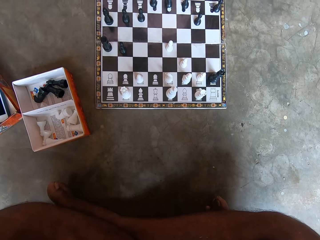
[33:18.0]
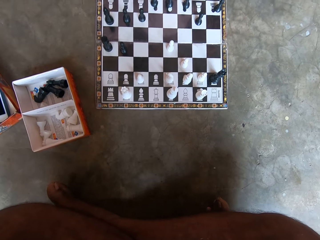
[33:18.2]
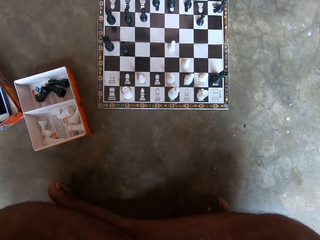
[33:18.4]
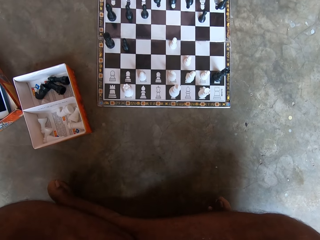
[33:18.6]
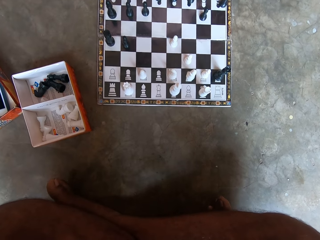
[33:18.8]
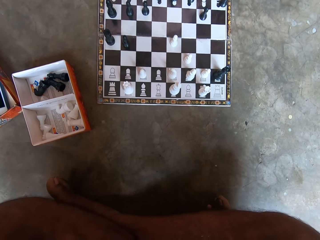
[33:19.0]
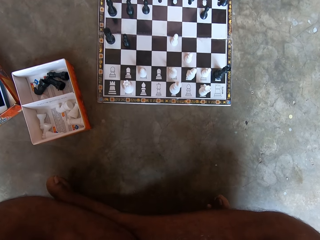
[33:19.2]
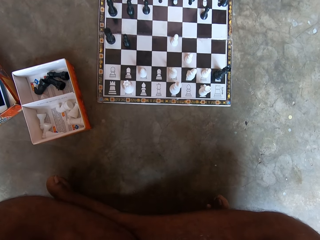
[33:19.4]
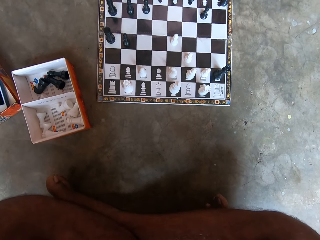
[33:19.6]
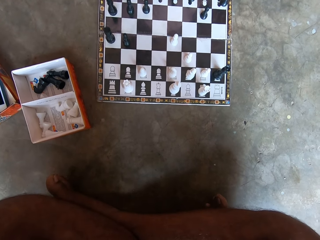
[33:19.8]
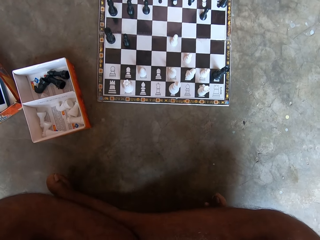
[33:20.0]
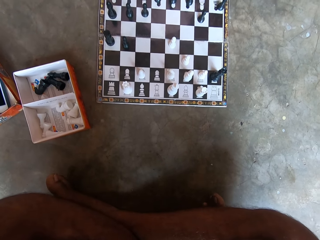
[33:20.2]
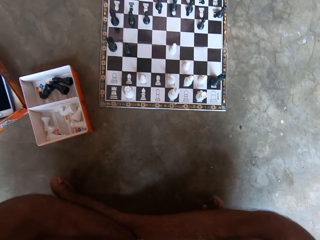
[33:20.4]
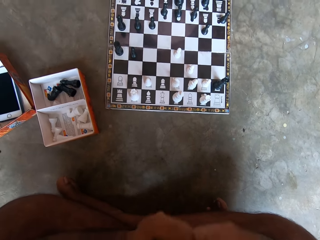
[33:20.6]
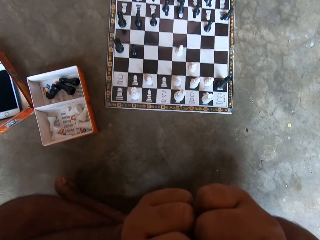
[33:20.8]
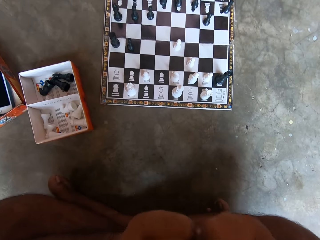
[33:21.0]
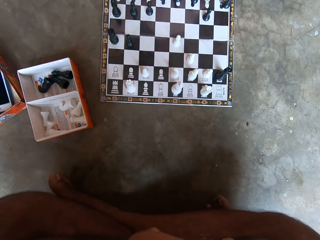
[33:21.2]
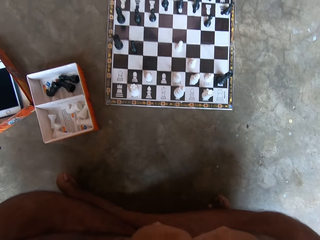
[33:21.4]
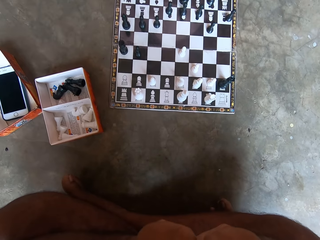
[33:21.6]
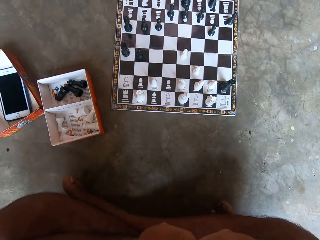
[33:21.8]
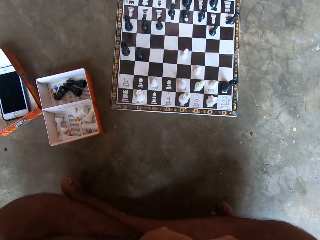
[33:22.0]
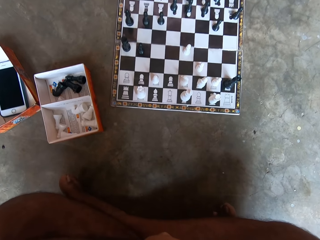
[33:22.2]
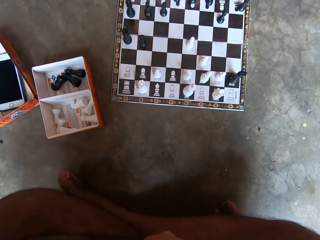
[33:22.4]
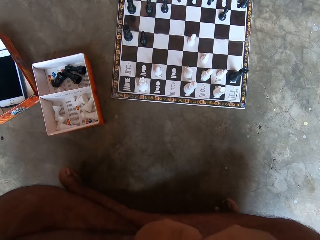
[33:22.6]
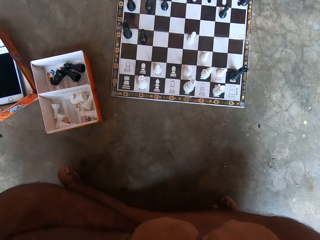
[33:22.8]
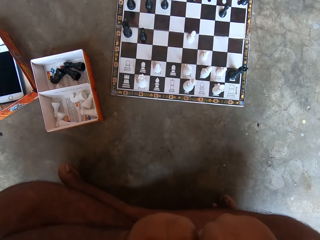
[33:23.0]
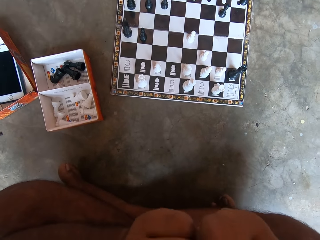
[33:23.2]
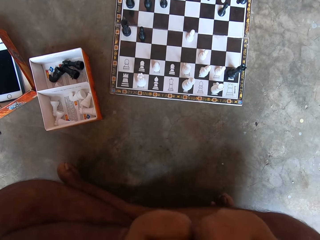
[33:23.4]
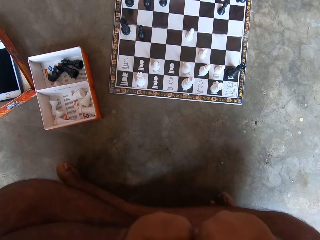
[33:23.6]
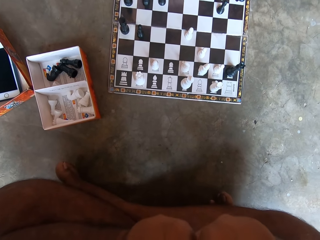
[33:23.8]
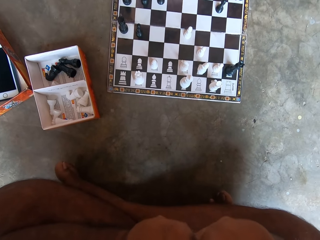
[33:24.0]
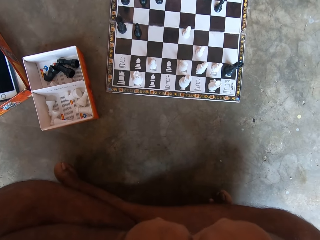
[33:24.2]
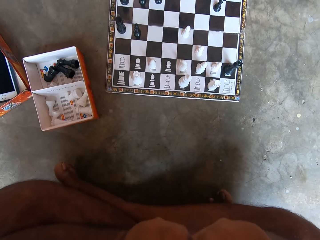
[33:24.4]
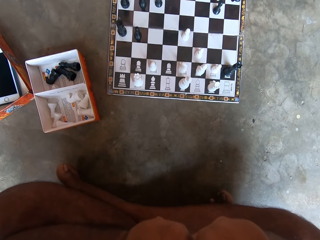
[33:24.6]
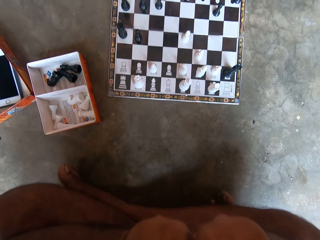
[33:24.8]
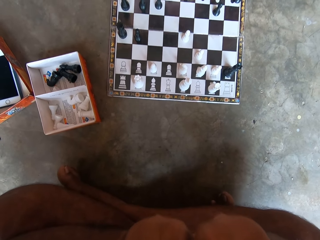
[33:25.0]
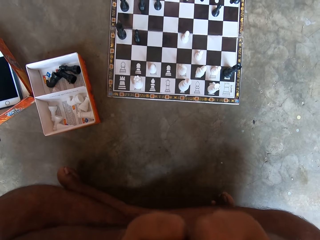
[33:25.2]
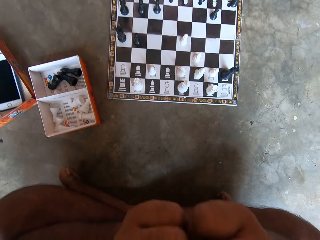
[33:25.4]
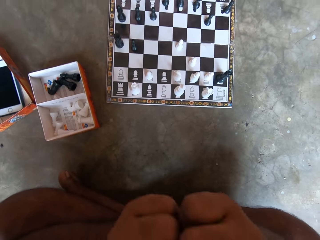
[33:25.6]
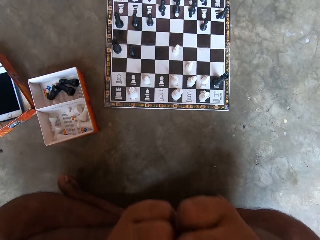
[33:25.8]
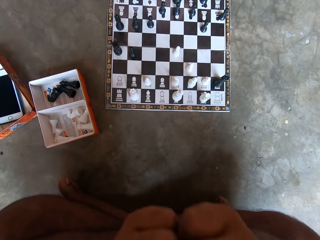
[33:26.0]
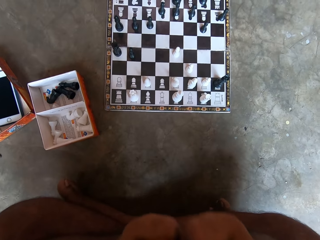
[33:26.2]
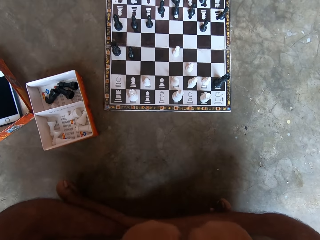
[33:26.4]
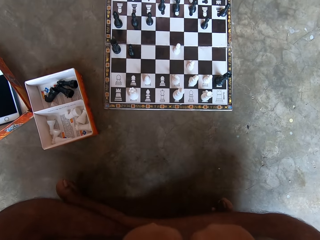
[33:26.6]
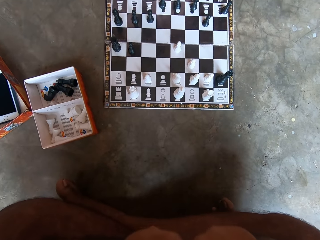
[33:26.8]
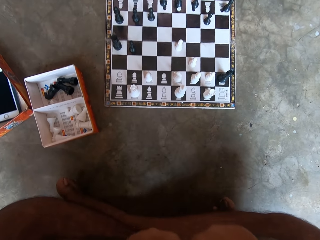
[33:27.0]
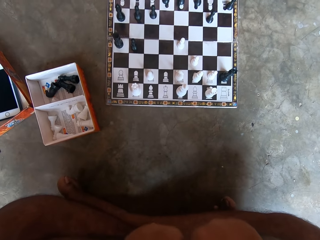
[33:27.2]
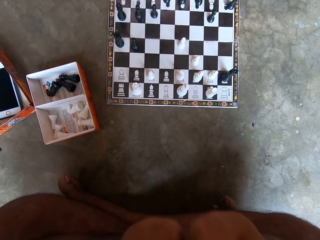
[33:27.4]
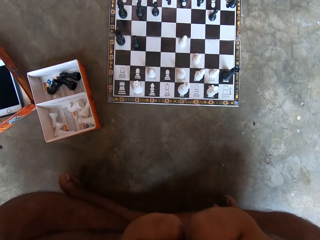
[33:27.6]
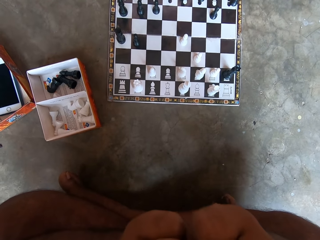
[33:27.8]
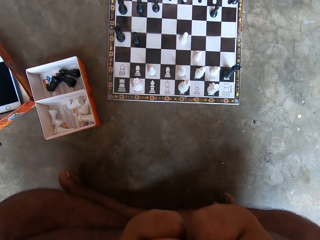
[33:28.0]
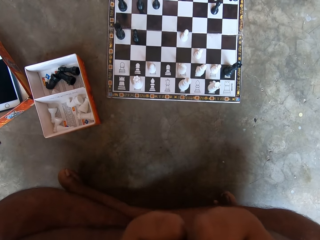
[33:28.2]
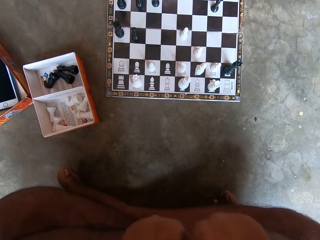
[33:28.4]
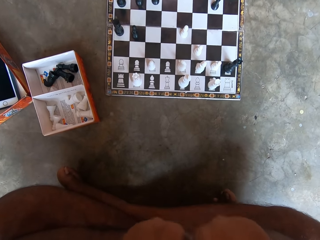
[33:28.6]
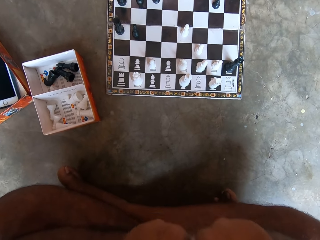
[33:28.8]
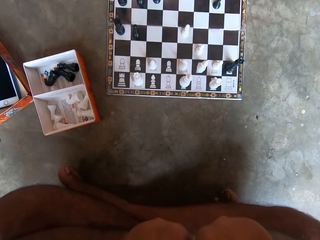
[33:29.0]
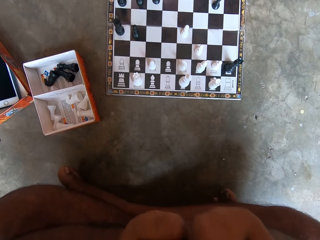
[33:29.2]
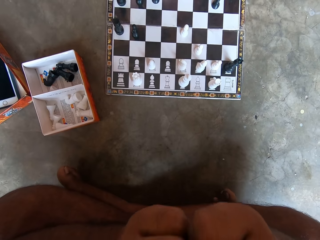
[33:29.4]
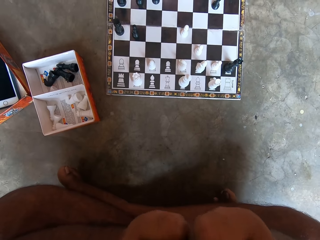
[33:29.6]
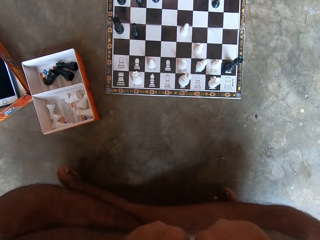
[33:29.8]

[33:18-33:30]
The camera wearer shakes his hands.

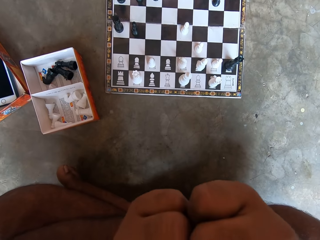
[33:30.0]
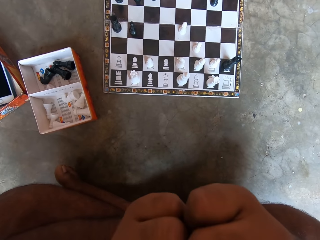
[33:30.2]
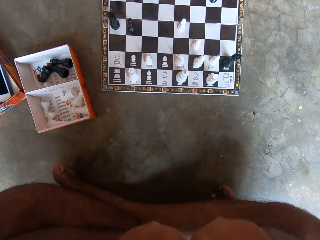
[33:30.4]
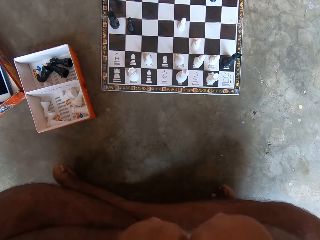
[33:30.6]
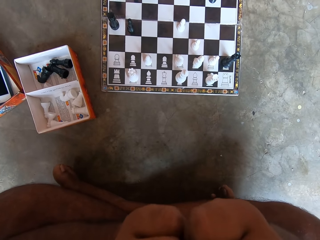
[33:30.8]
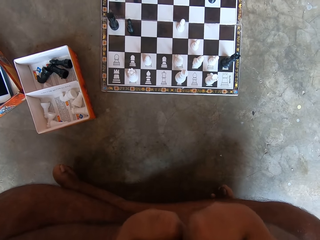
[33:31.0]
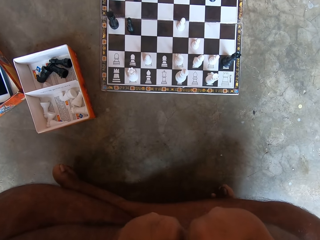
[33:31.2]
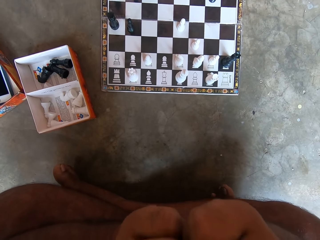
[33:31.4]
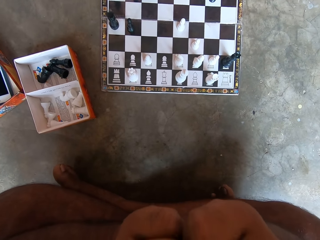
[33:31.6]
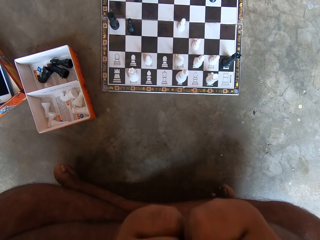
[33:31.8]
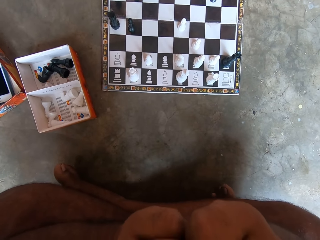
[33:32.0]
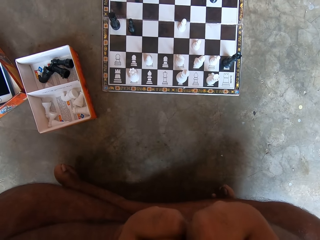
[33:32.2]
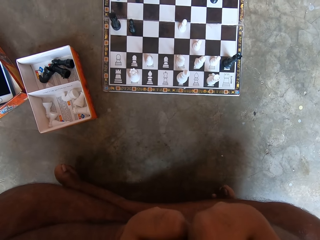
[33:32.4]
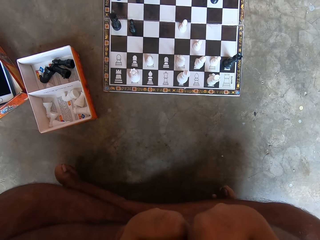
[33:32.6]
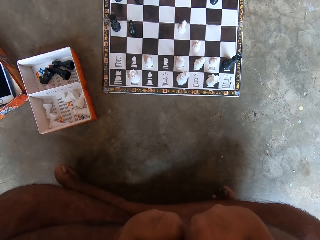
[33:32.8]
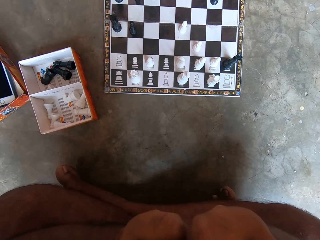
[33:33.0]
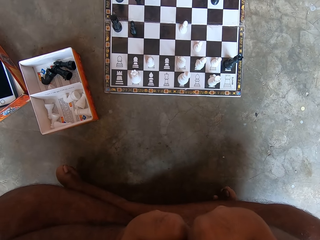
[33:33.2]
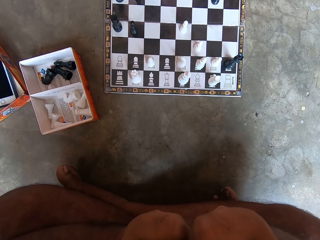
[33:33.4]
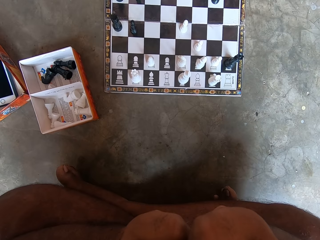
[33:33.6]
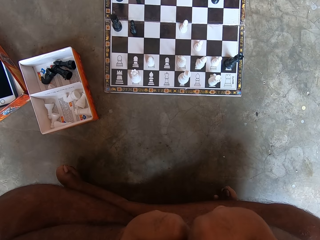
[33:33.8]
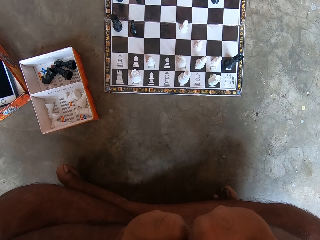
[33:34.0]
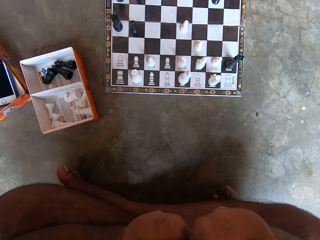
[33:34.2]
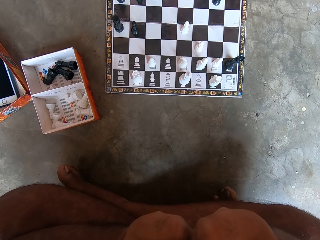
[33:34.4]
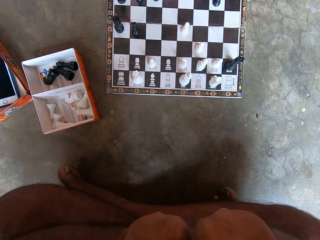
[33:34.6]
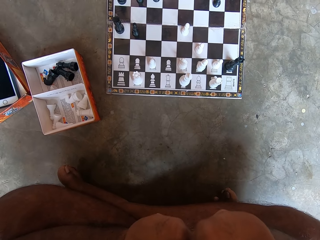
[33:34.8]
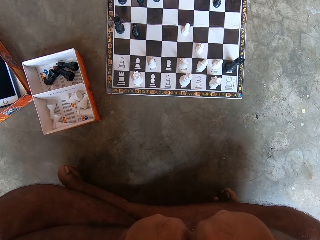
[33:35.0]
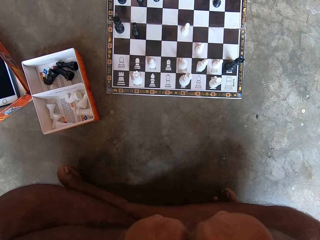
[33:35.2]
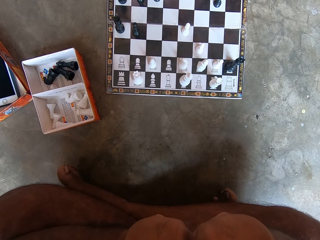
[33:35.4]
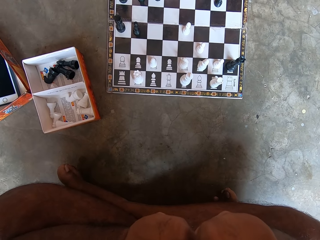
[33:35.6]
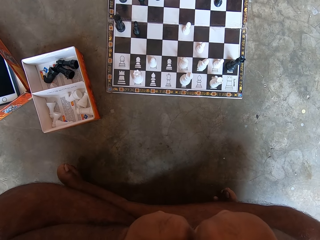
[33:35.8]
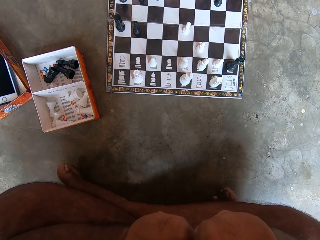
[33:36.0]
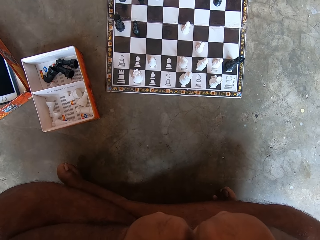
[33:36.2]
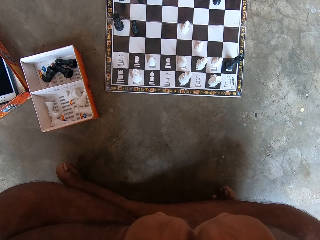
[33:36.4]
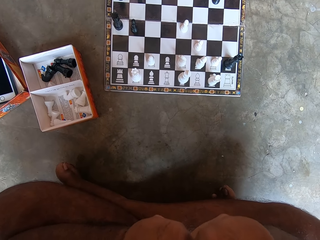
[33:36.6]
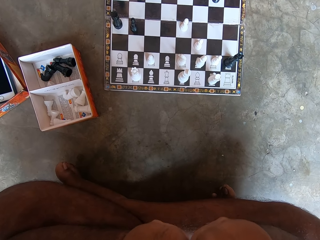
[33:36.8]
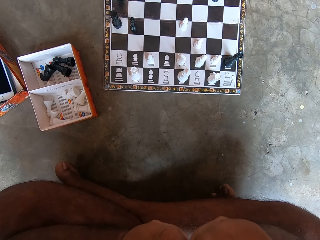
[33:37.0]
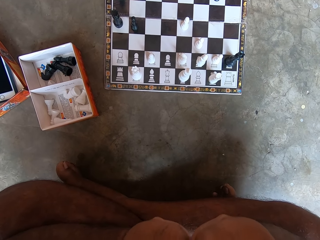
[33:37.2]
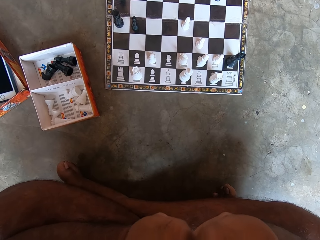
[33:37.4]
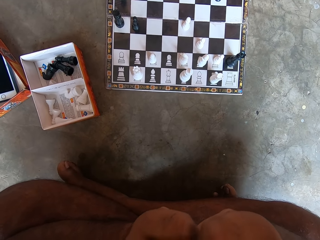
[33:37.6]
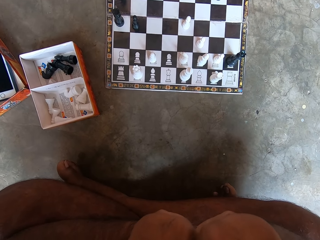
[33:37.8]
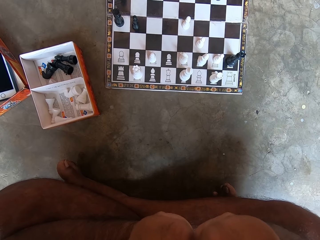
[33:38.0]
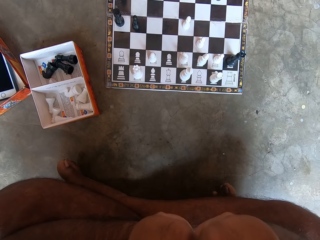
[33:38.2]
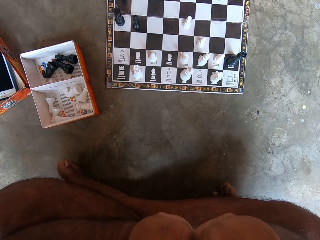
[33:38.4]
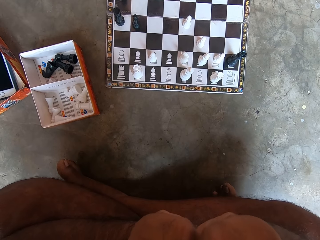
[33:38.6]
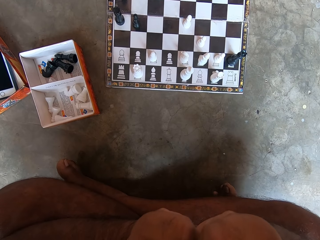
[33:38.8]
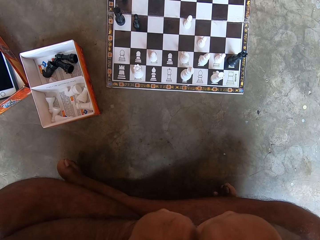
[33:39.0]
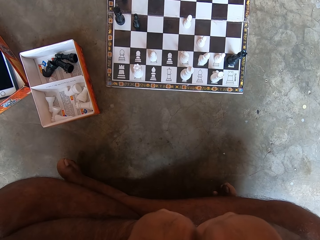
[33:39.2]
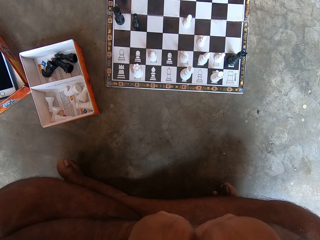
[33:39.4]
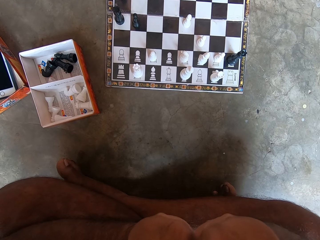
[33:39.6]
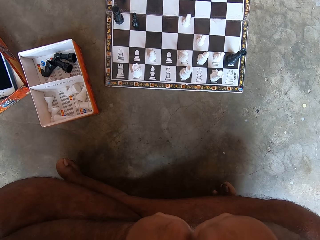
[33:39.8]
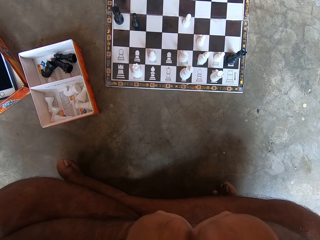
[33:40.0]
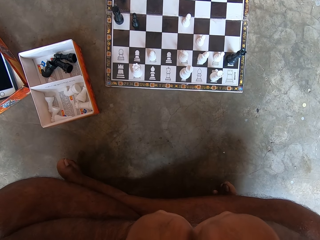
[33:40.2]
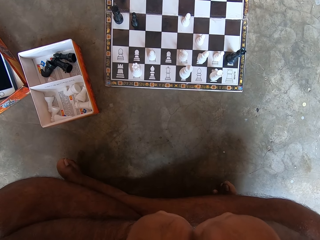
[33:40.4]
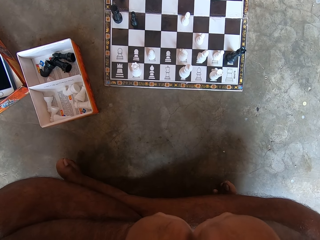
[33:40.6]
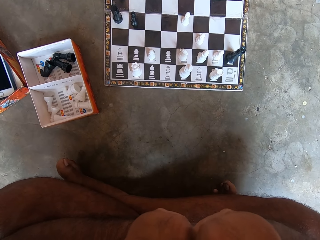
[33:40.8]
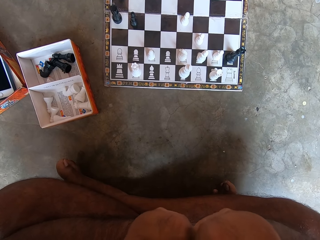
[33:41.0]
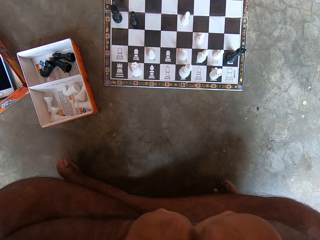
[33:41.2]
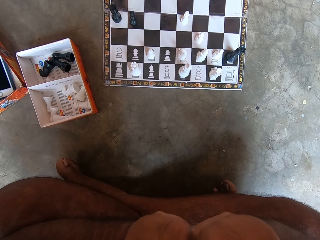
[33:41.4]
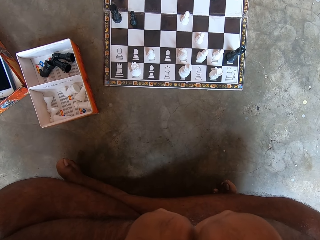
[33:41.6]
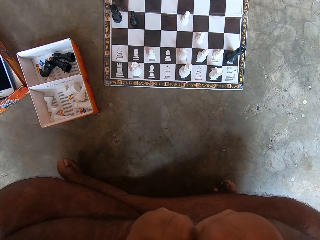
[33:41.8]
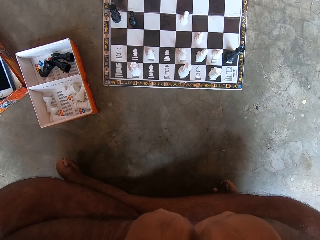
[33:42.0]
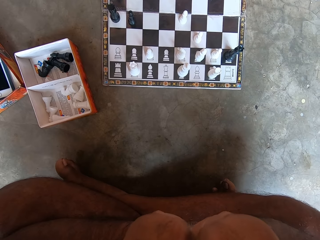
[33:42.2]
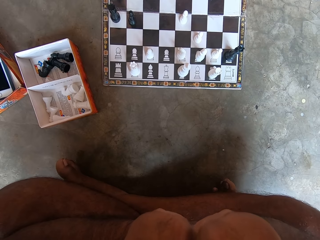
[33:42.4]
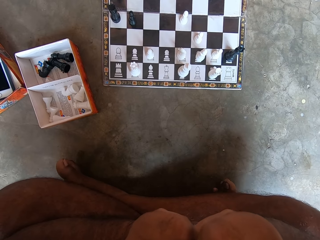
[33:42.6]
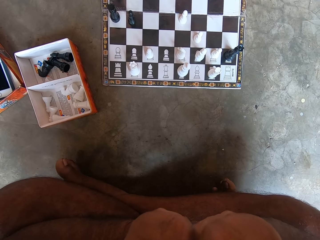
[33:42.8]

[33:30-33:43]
The camera wearer looks at the draft game board.
